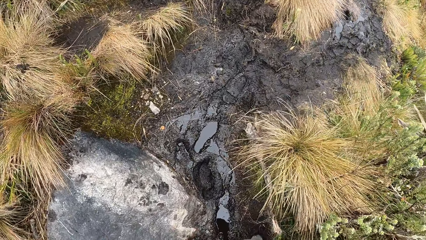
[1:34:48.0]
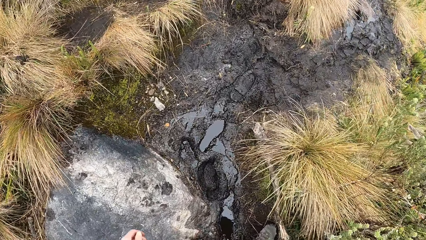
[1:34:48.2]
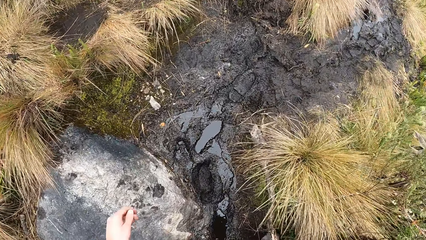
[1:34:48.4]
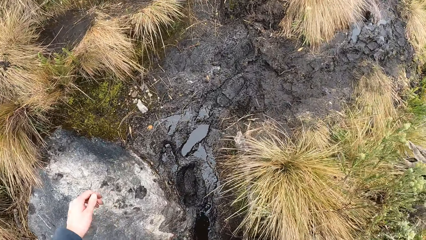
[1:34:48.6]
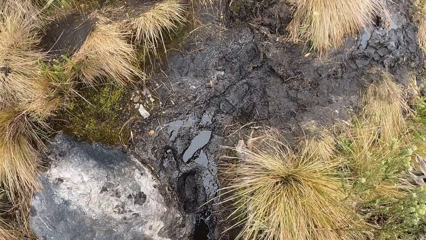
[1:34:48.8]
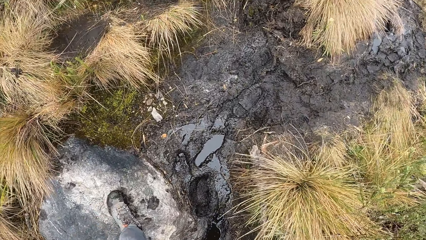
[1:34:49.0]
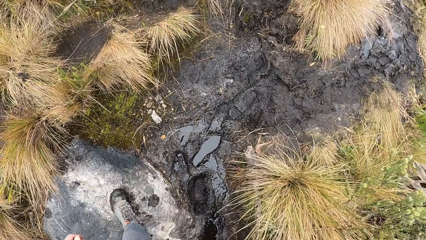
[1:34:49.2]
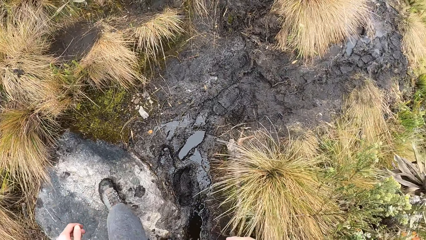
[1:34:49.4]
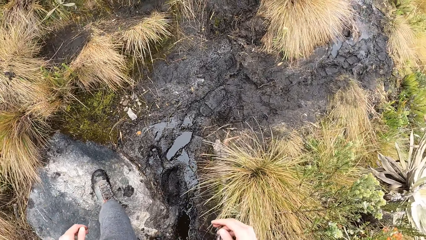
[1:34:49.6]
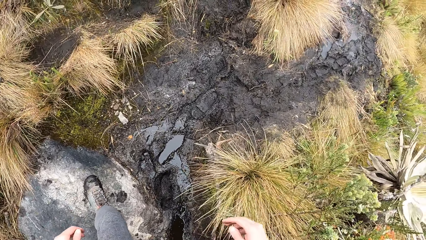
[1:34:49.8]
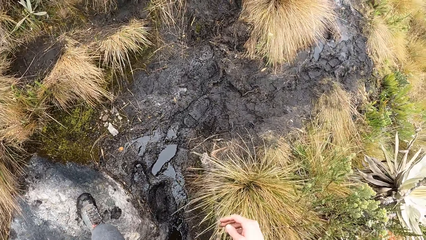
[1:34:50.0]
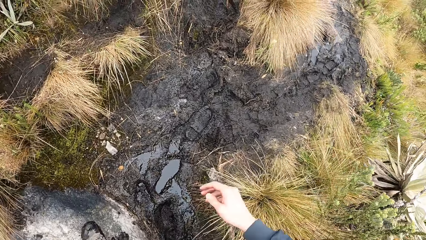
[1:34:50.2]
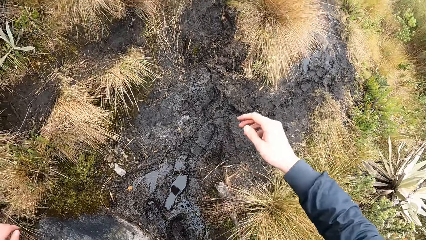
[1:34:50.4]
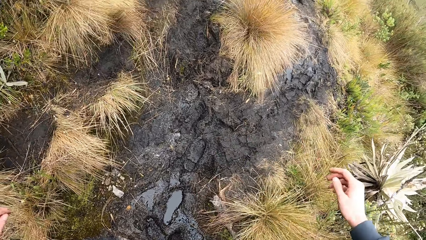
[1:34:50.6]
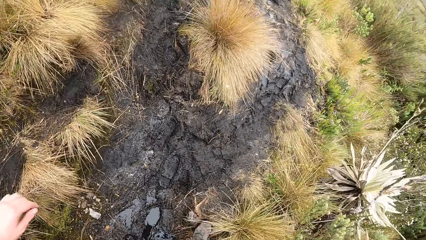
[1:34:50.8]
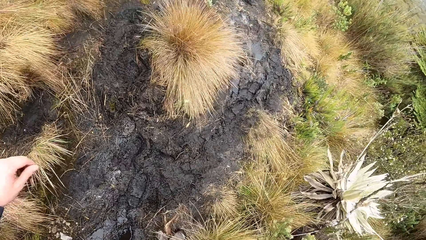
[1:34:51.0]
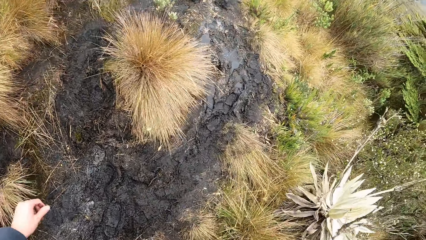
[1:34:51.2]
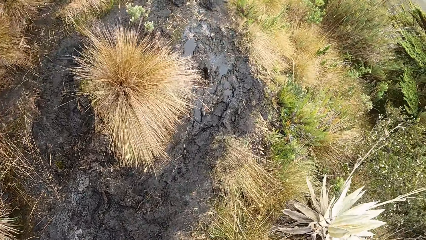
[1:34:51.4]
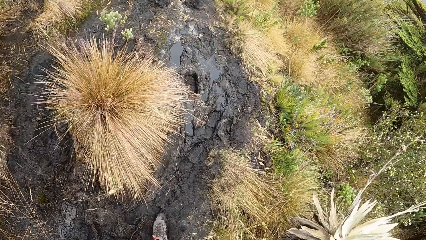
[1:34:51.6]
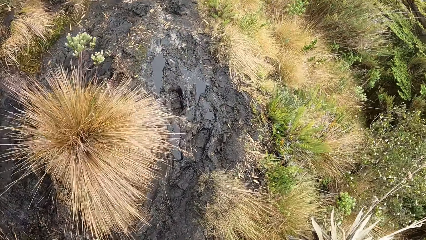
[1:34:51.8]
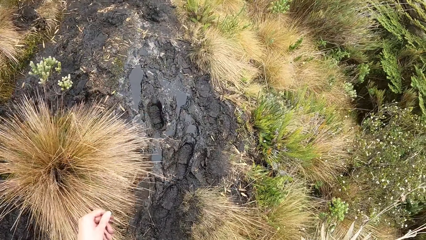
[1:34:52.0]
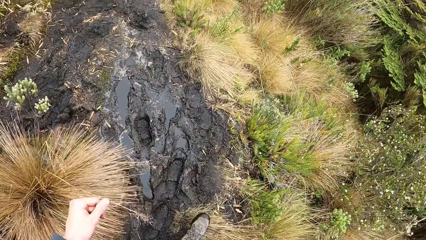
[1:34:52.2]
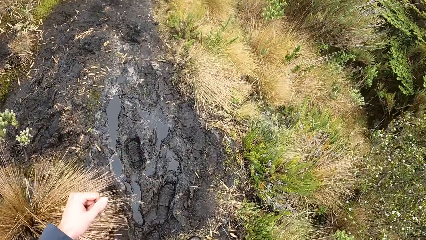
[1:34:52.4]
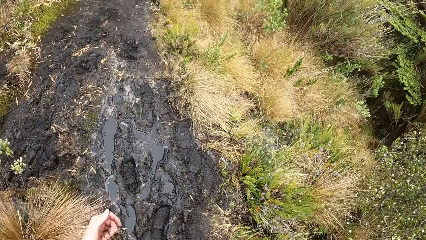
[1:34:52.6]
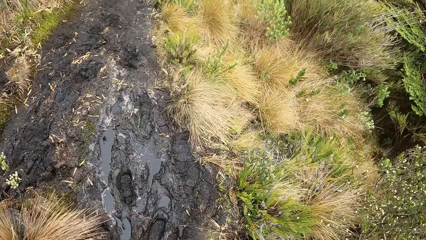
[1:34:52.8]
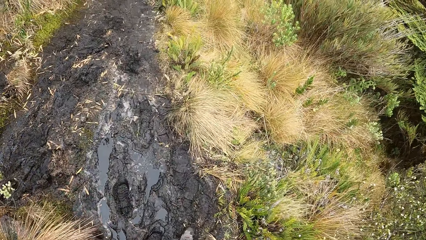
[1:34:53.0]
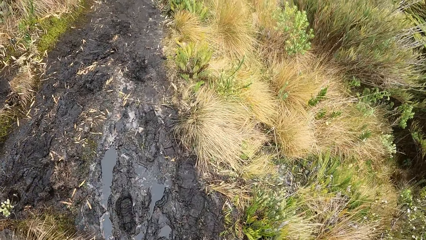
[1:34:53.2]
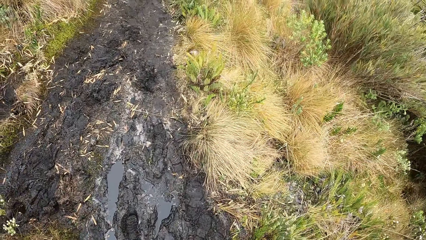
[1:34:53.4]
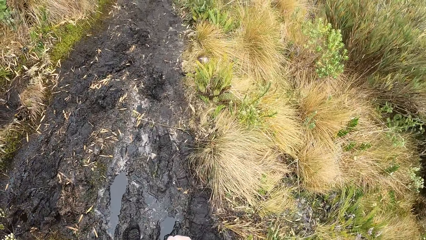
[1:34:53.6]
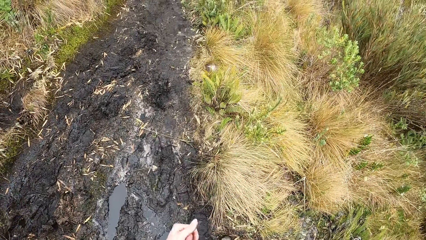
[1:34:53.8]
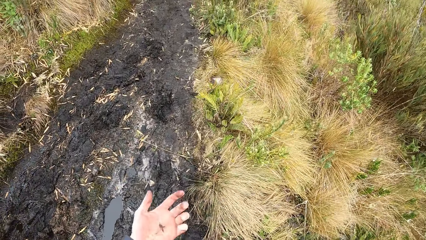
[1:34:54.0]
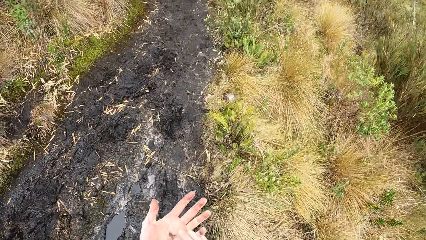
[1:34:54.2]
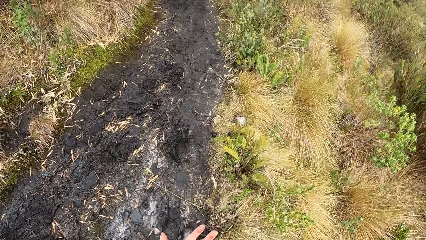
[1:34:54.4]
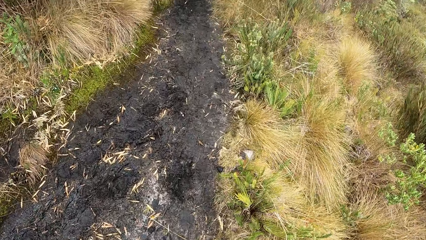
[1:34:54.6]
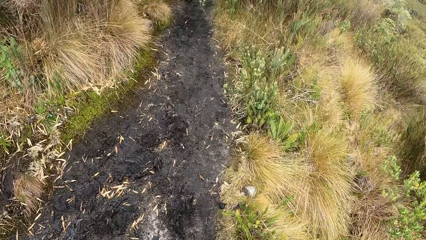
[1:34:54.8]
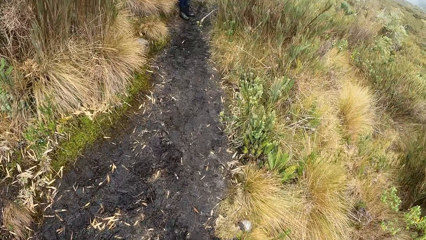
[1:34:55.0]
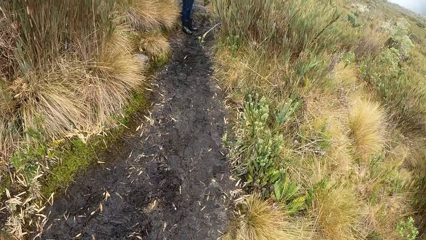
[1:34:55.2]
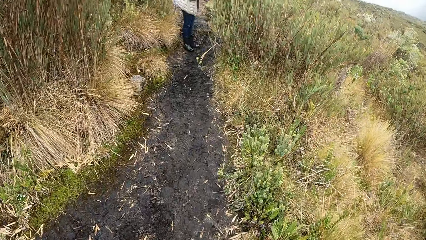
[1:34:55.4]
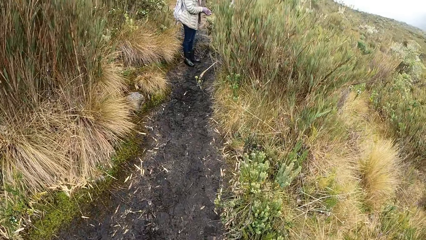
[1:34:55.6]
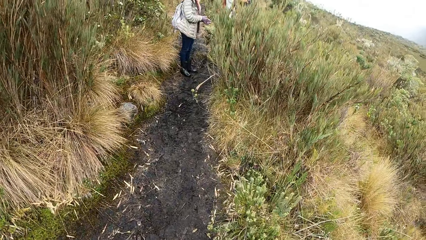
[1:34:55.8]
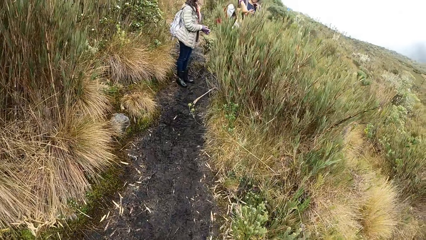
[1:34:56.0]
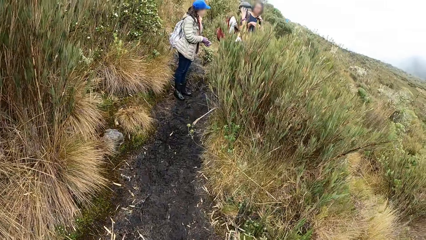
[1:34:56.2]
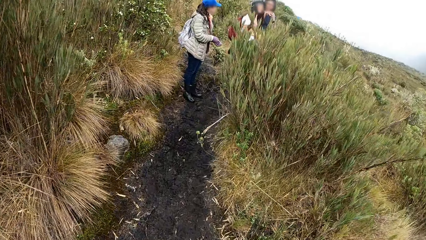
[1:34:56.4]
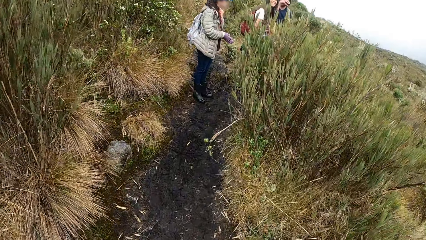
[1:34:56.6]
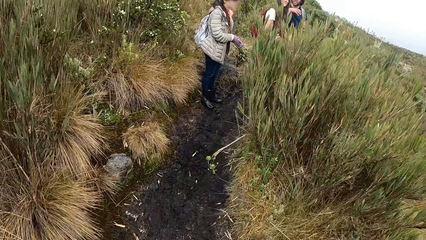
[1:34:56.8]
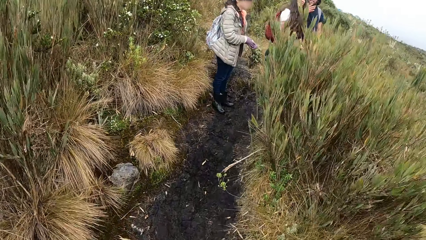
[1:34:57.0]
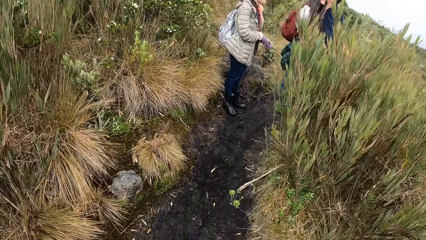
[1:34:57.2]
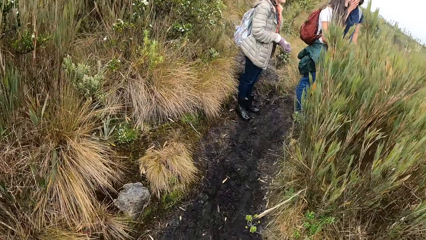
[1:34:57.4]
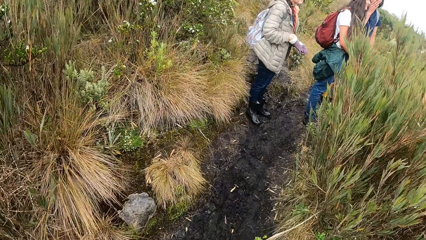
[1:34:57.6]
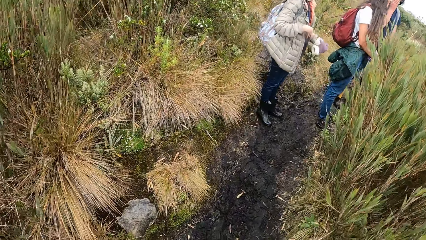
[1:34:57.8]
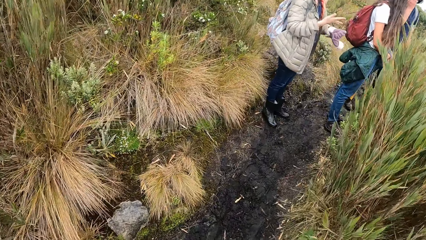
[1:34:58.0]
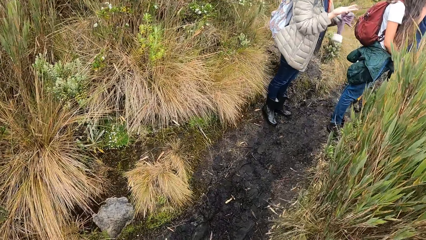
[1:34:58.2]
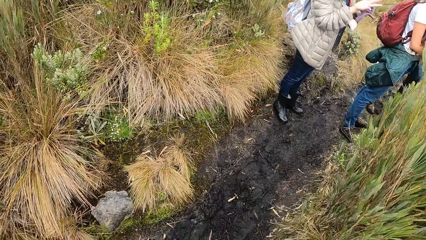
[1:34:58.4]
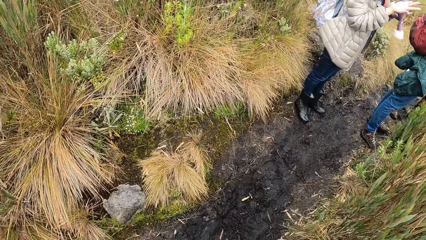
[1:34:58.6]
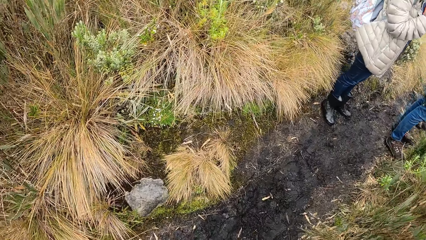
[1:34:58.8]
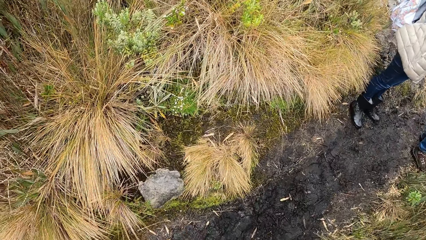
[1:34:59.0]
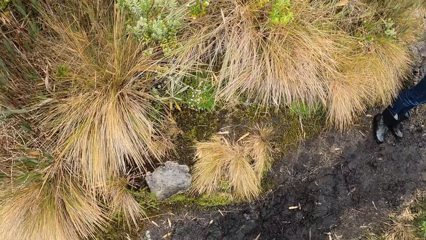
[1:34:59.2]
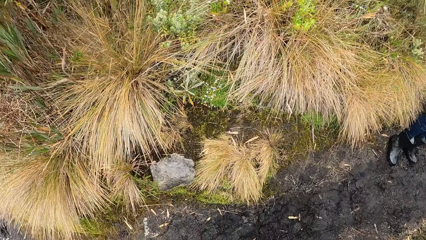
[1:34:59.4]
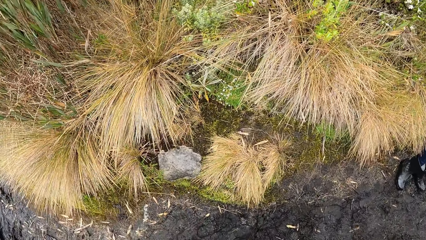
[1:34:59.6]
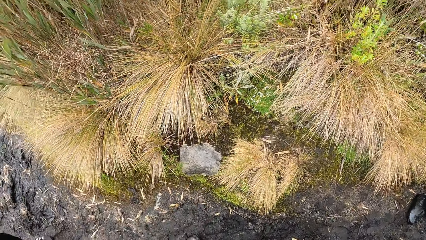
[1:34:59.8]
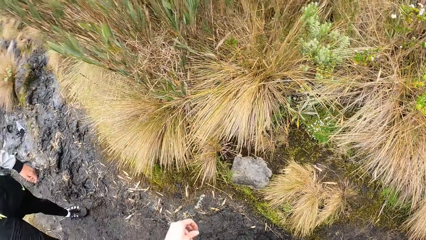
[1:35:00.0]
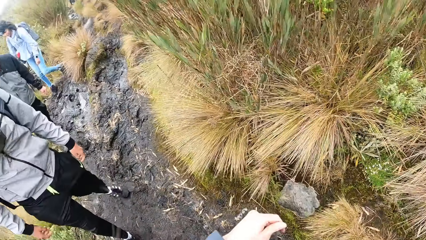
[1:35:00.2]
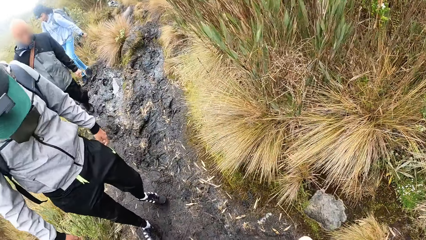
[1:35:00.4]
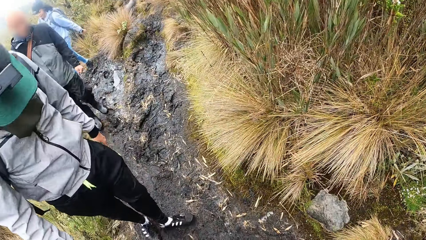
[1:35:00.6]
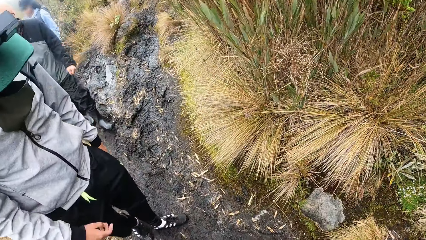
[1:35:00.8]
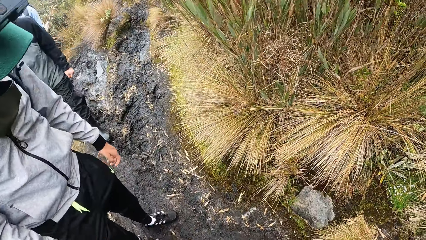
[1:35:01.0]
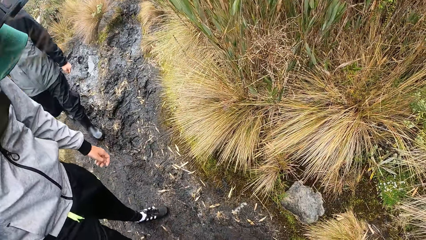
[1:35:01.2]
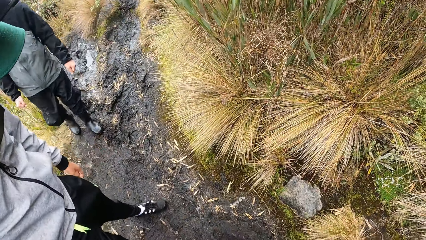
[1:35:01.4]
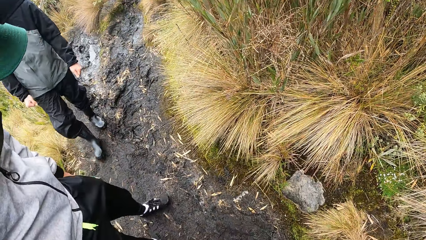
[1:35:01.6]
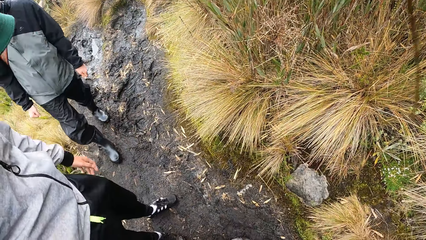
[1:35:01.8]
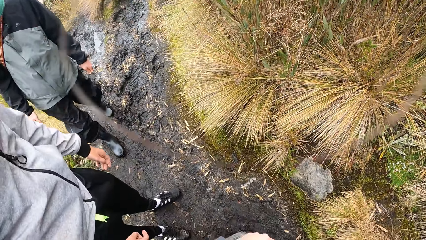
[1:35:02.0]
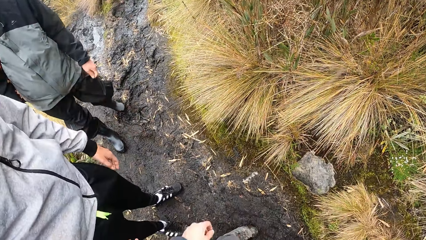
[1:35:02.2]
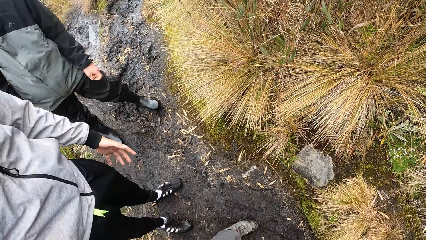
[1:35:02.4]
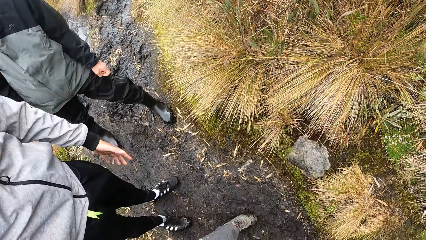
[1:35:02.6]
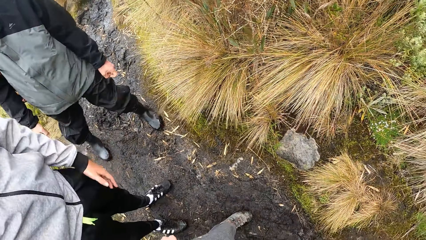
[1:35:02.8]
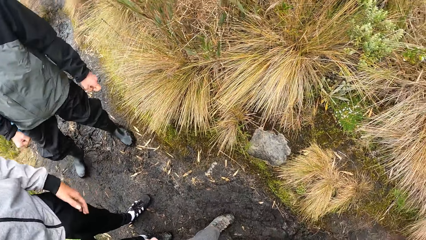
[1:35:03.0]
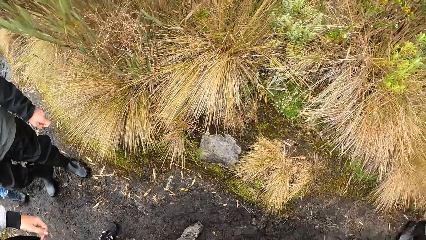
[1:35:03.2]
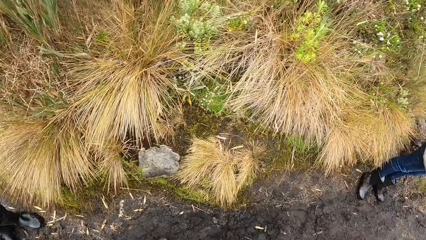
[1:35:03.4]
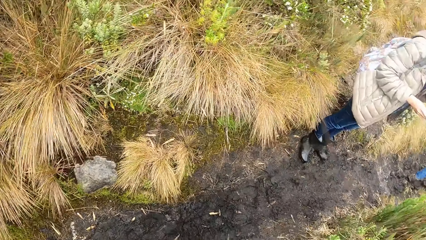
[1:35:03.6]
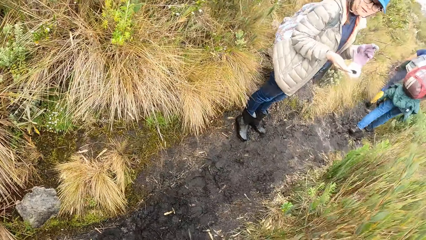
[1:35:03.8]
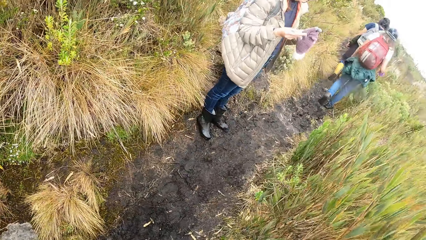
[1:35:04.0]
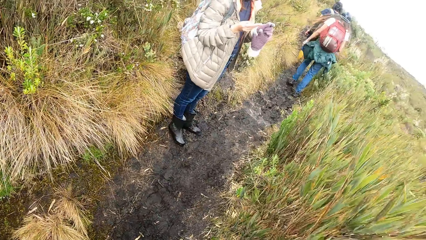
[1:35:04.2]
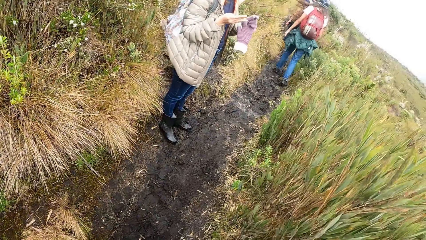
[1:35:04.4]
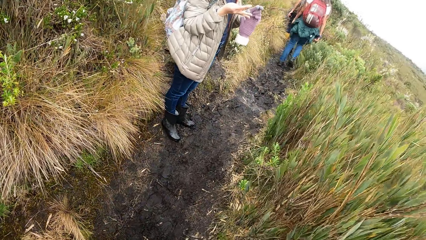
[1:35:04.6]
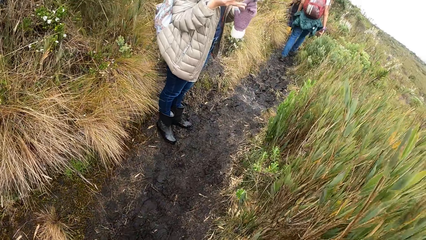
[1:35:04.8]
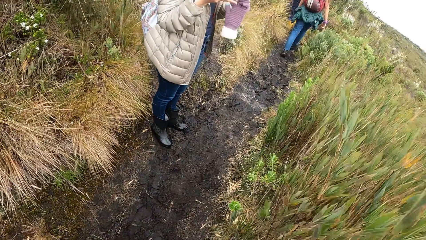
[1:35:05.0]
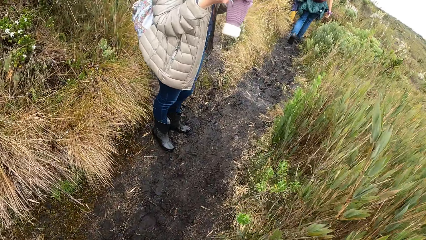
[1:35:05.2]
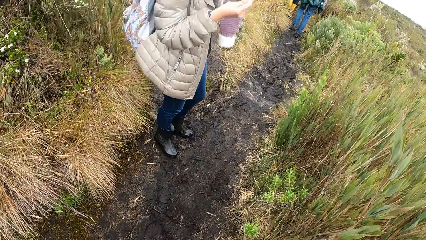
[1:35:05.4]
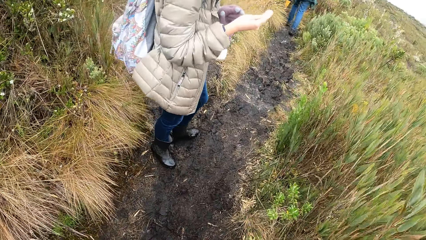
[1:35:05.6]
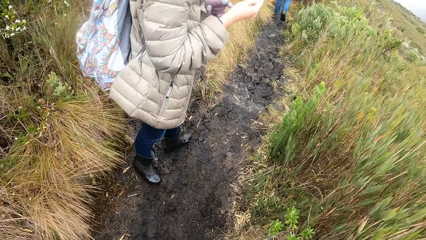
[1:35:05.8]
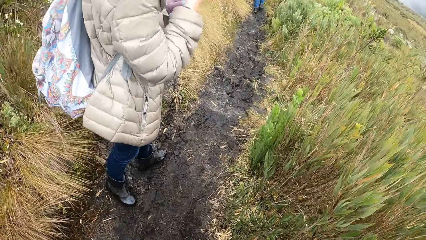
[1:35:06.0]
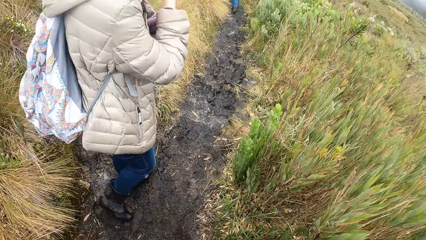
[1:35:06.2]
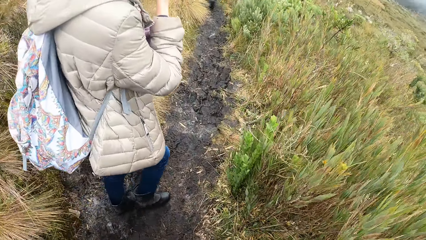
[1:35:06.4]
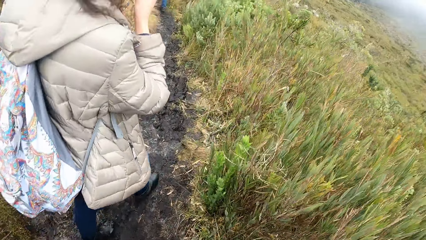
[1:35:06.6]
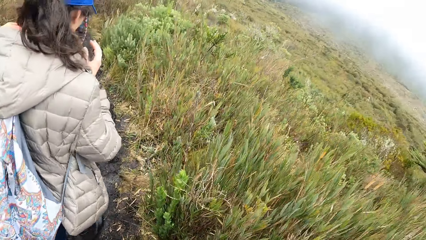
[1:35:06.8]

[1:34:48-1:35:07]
The camera wearer steps on a rock with his left leg. A woman pulls a glove from her left hand with her right hand.
